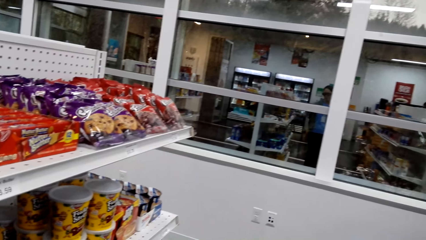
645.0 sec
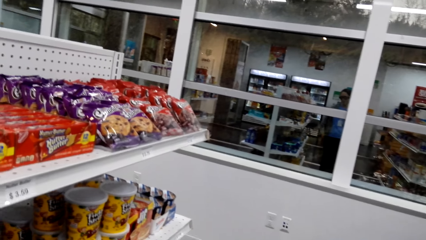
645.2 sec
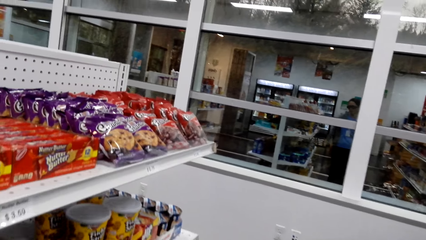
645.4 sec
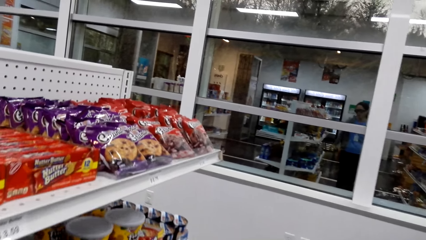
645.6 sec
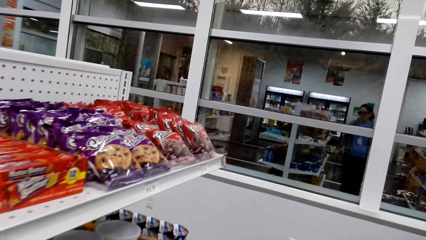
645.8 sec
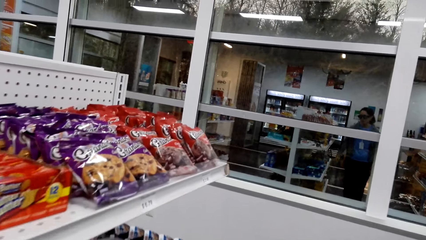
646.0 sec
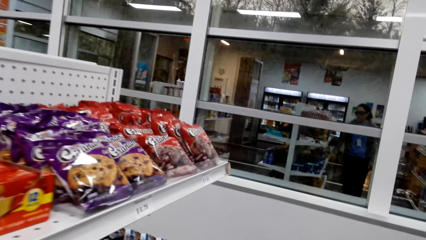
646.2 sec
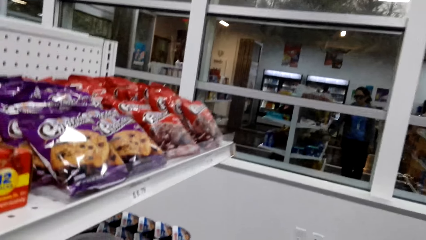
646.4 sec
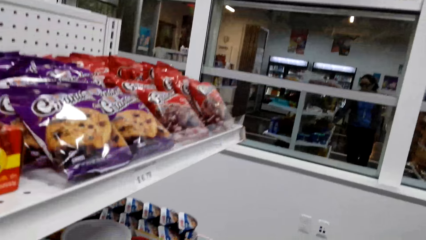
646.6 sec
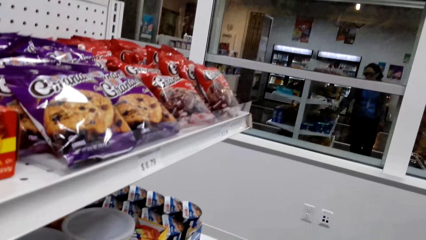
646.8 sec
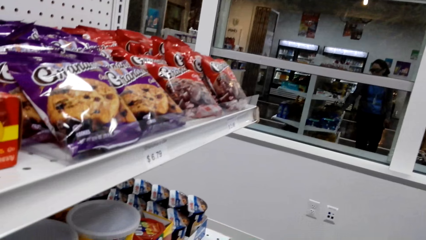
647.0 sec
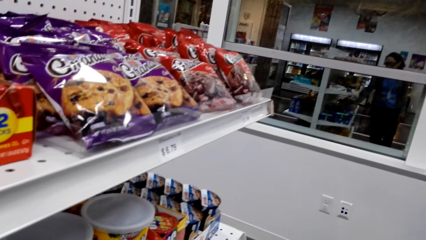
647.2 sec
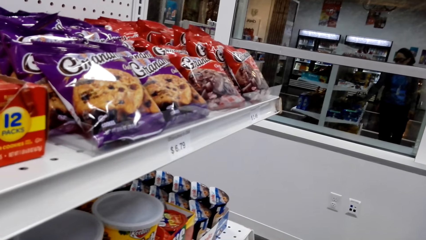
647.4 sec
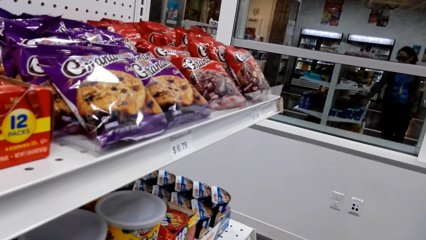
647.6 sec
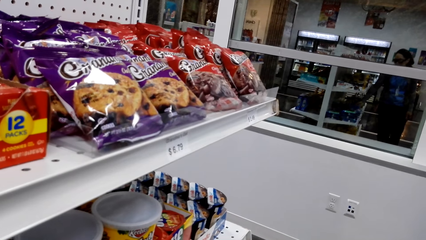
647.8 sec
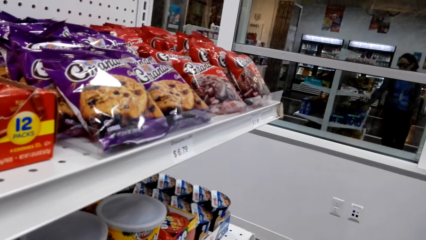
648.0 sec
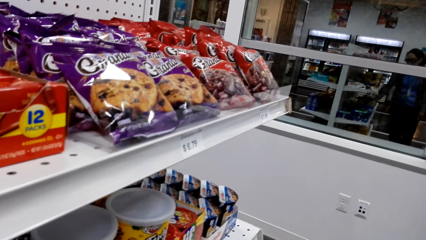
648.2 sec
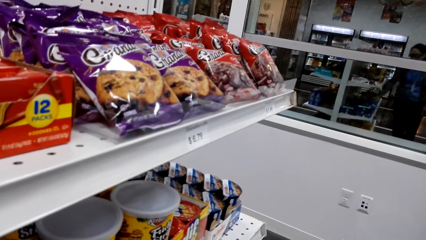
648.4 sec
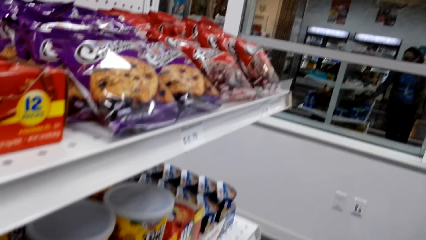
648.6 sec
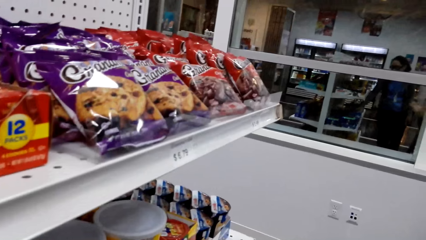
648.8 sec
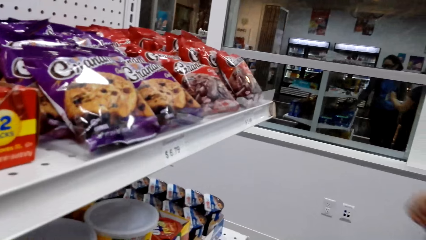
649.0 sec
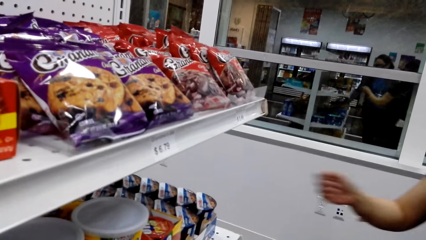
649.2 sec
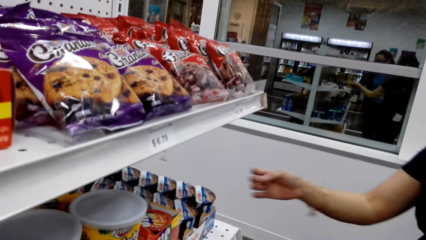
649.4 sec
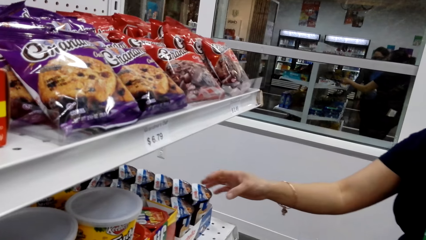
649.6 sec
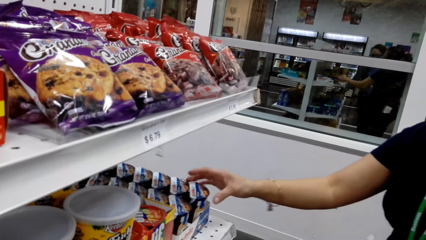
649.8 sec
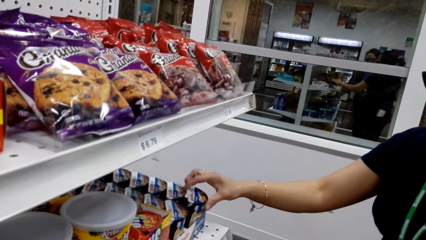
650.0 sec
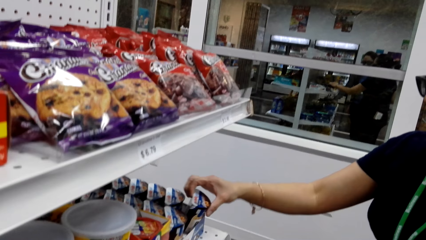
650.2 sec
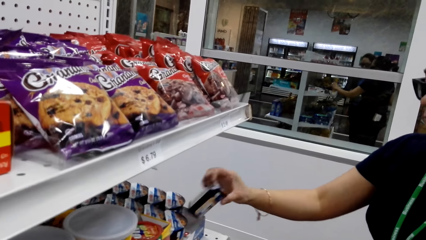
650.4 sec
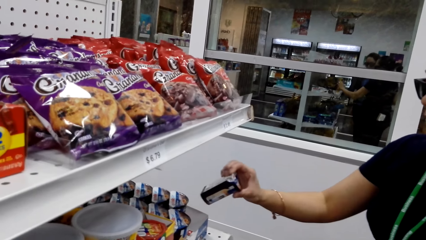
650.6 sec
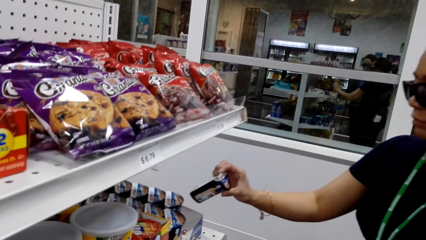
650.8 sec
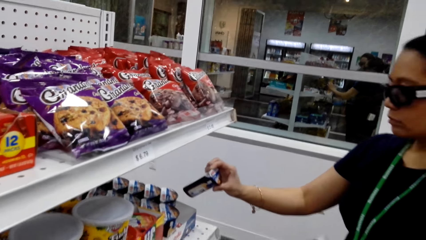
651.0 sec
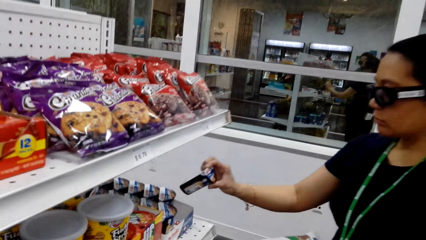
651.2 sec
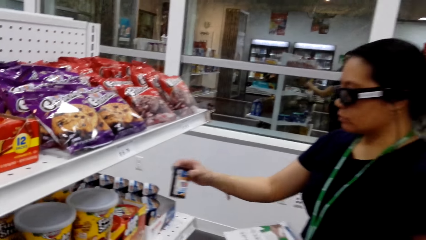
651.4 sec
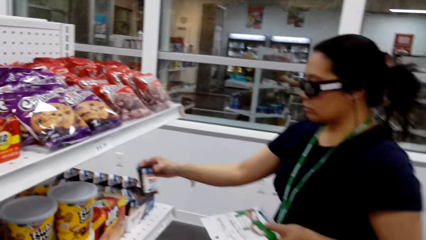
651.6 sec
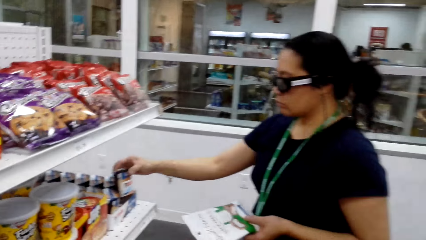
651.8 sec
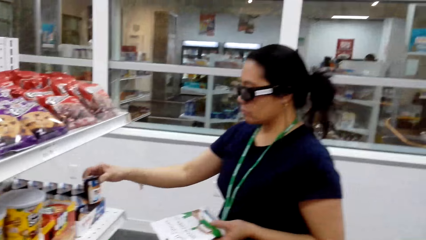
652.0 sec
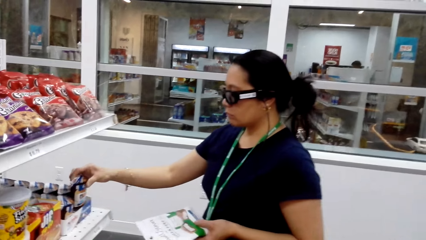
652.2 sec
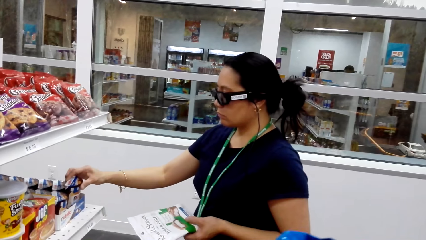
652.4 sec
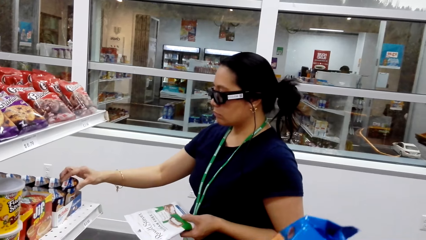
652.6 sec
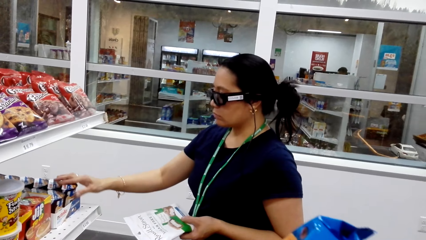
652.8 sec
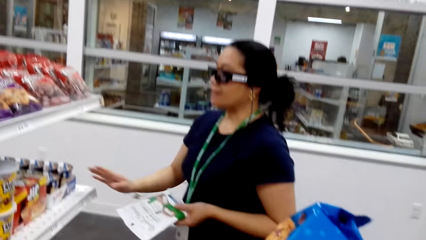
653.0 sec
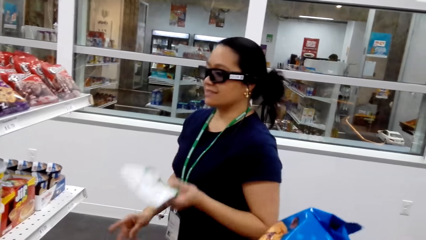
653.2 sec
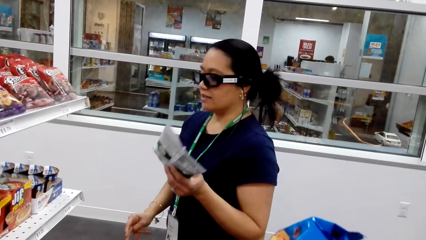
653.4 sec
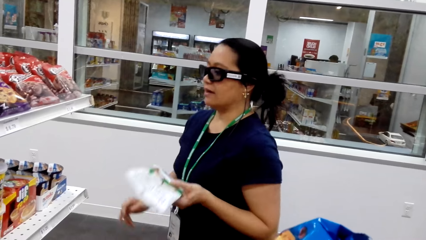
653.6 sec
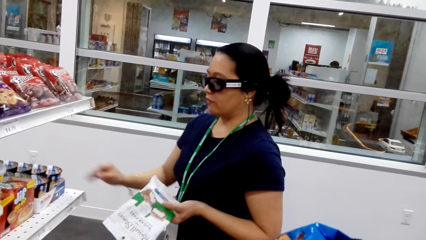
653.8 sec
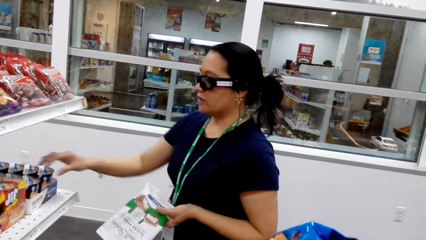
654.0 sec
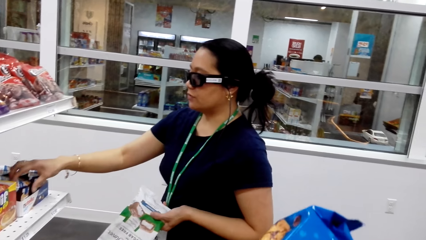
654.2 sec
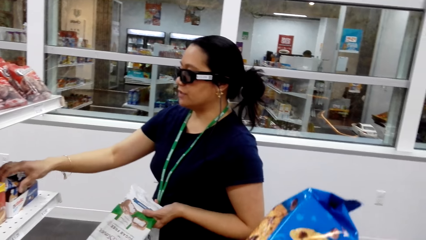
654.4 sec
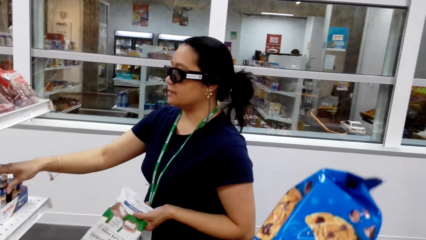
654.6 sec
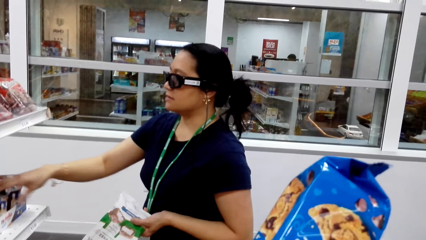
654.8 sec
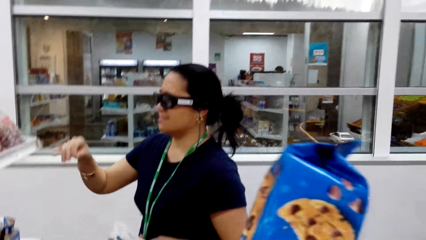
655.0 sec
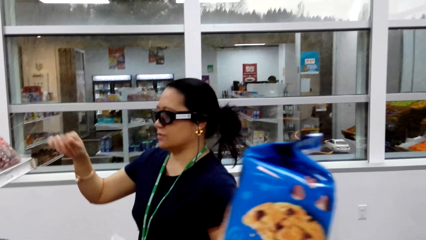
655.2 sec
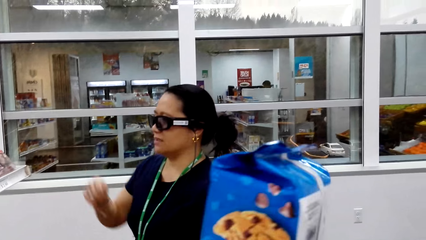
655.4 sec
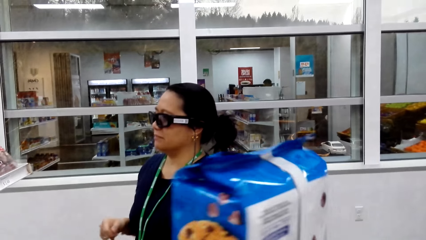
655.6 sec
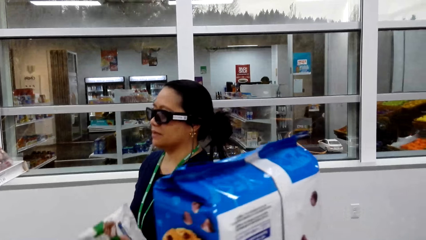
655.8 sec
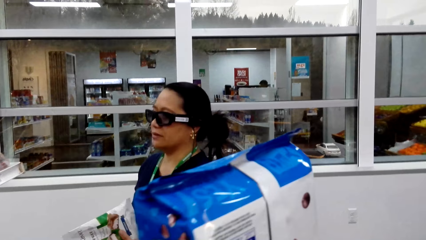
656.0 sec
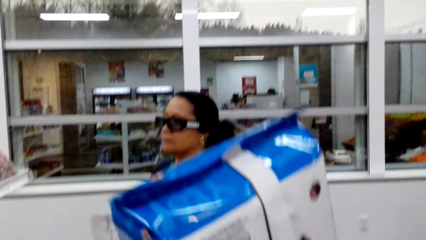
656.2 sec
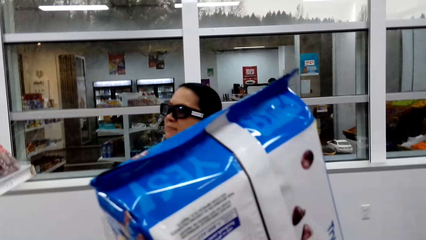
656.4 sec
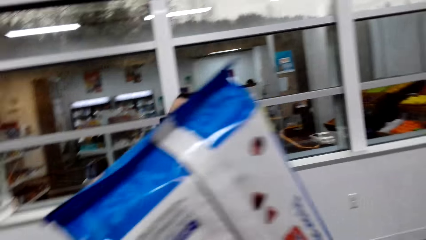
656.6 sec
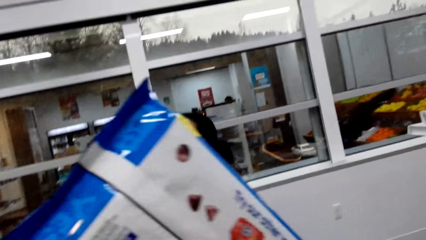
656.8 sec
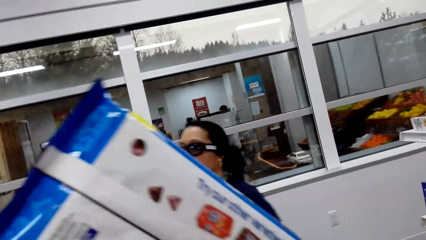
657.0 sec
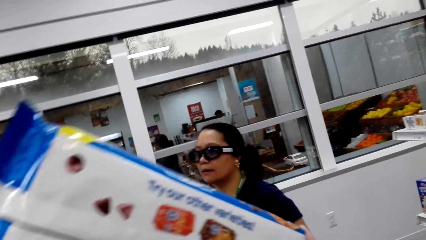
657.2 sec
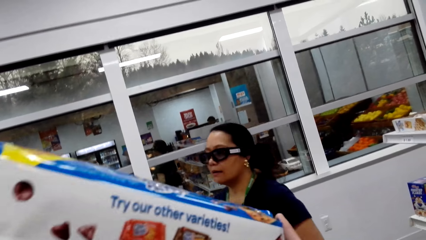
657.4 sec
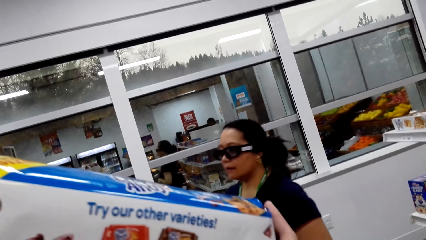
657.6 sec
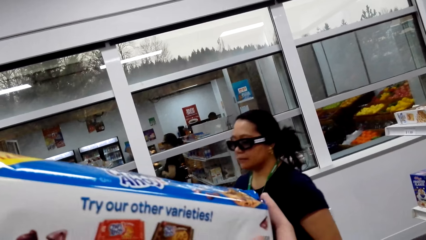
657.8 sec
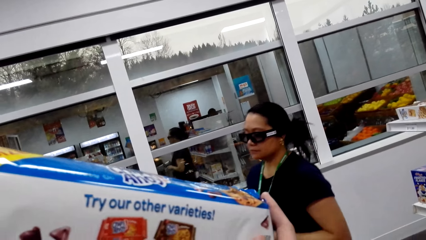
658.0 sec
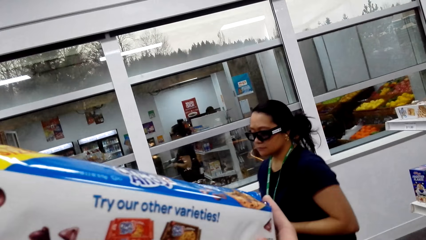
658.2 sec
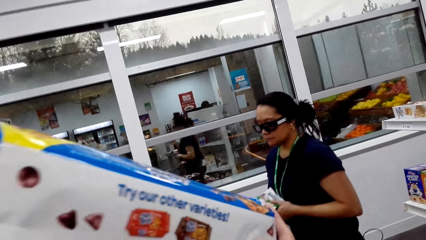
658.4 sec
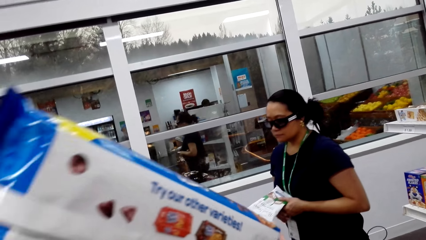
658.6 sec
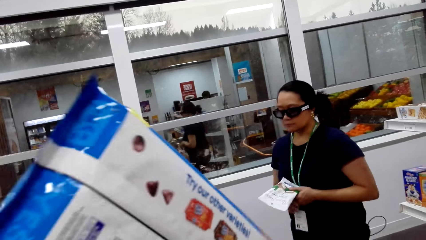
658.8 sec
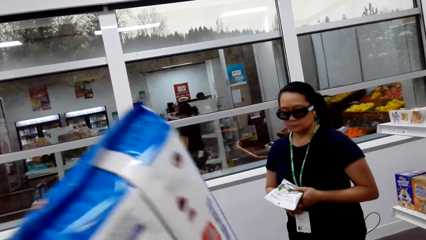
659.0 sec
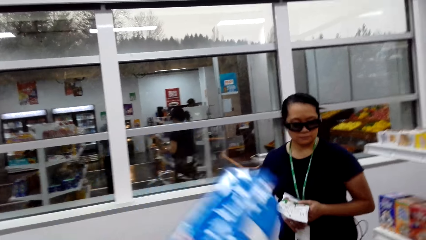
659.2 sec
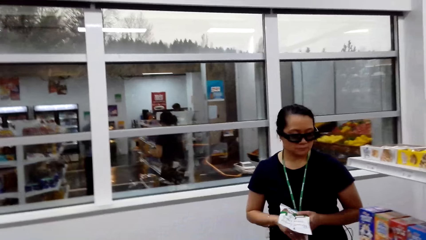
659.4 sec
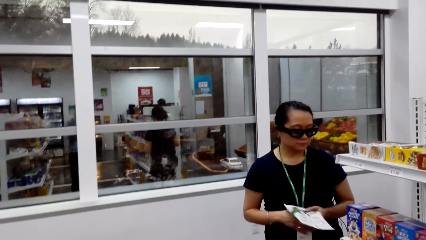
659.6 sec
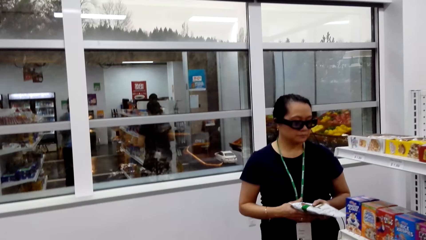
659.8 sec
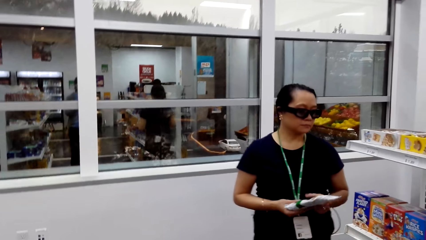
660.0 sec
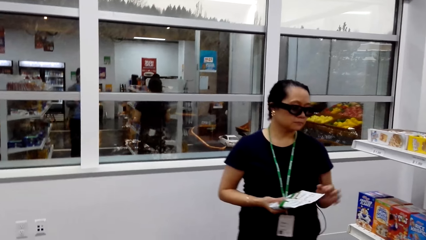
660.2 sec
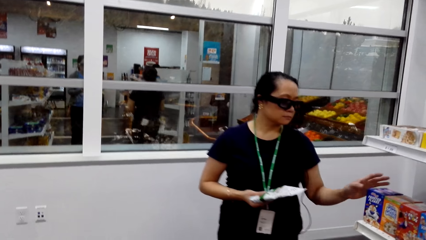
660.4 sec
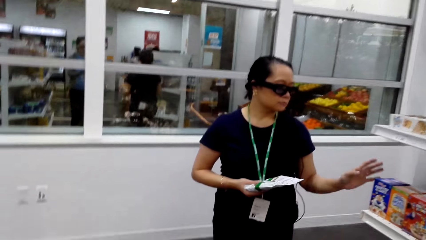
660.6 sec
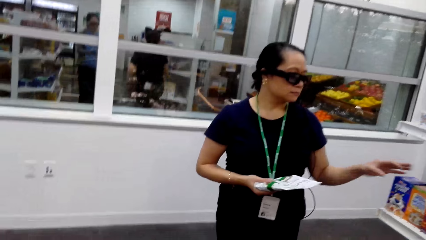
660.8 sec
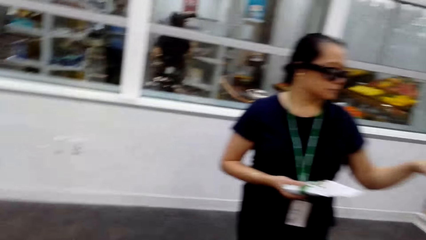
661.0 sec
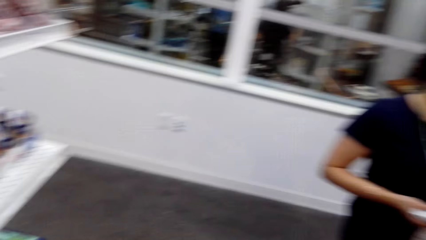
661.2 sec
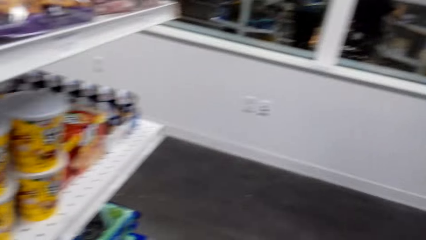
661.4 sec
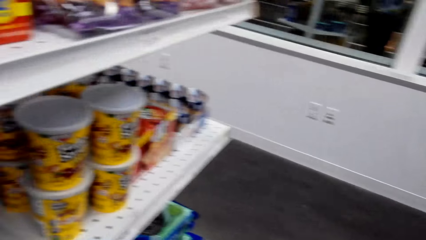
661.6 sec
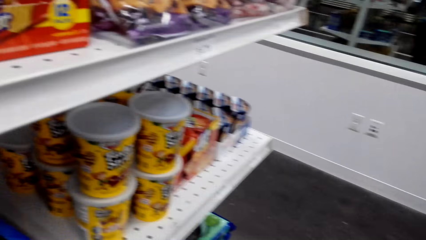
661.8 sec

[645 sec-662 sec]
The camera wearer looks at the shelves. A woman picks an ice cream. The camera wearer lifts a packet of cookies or box. They look at the box. The woman walks around the supermarket and touches a carton.
